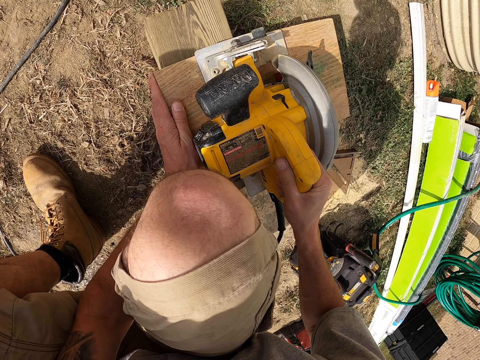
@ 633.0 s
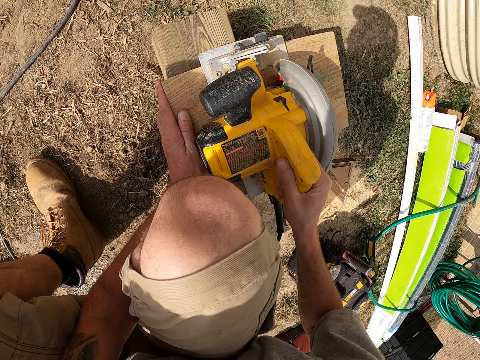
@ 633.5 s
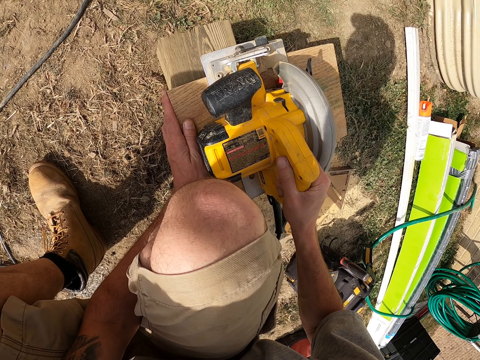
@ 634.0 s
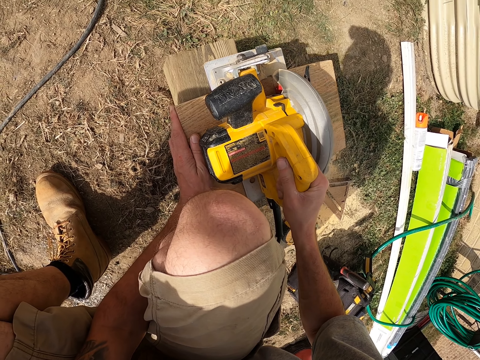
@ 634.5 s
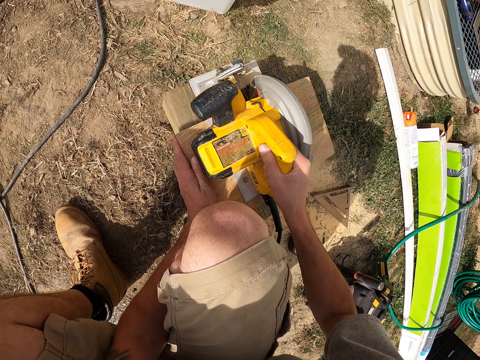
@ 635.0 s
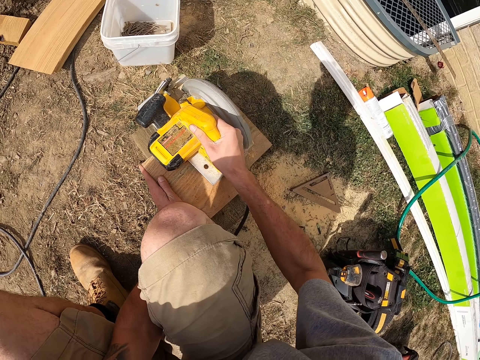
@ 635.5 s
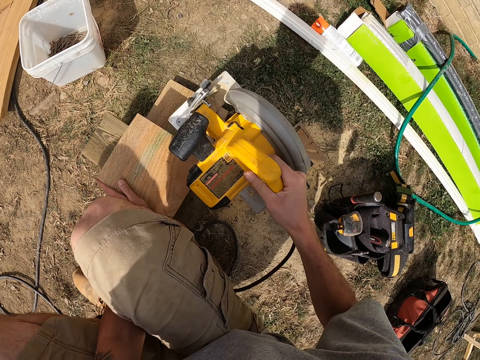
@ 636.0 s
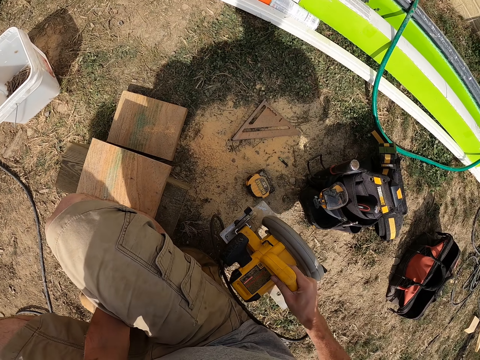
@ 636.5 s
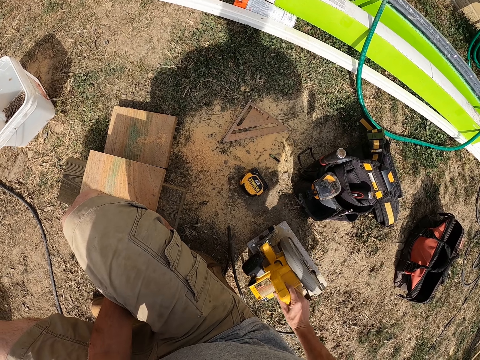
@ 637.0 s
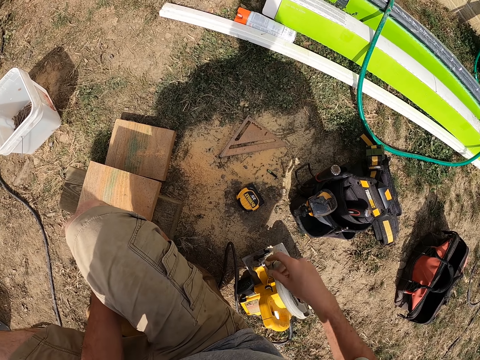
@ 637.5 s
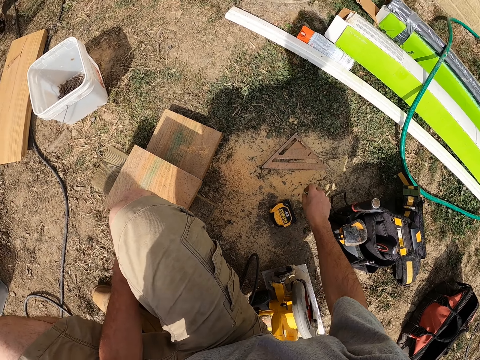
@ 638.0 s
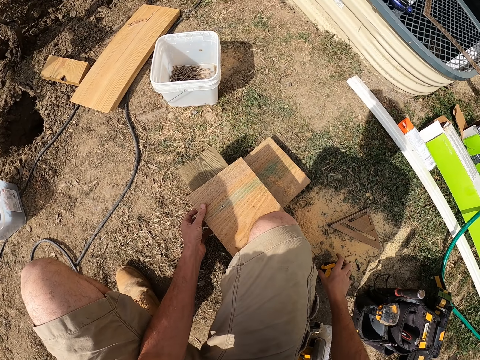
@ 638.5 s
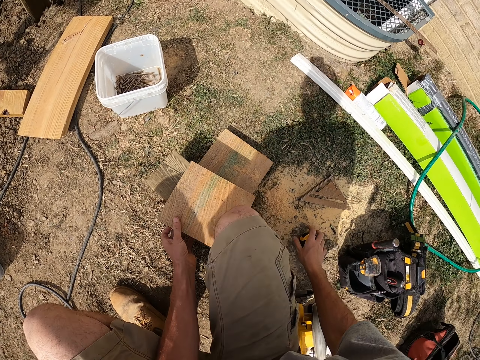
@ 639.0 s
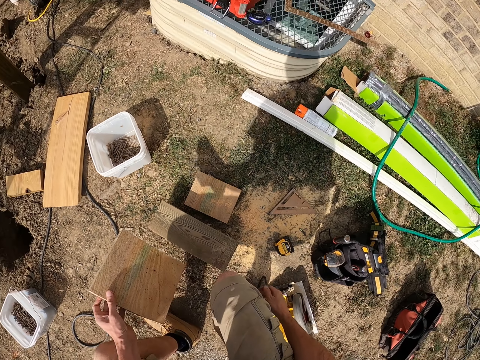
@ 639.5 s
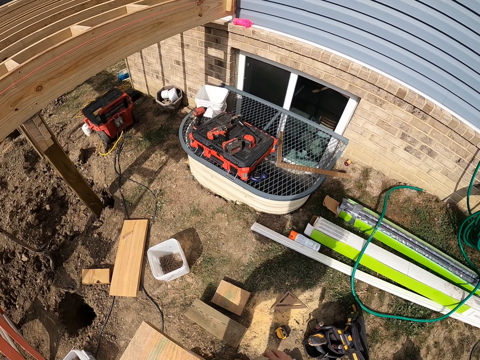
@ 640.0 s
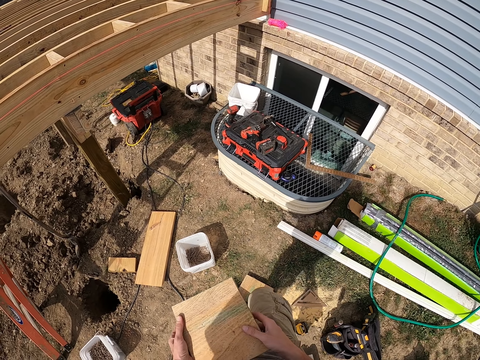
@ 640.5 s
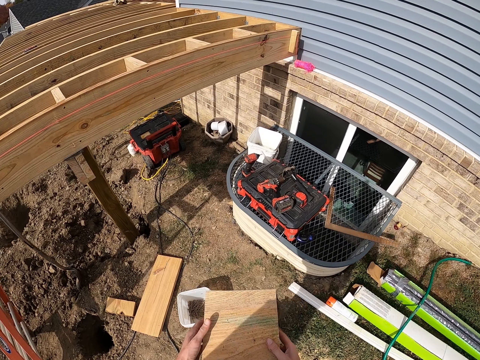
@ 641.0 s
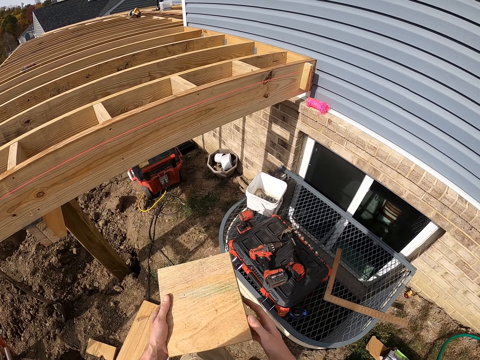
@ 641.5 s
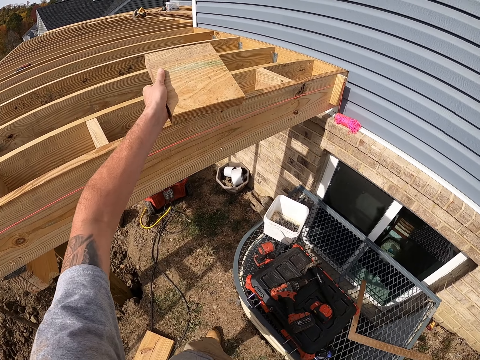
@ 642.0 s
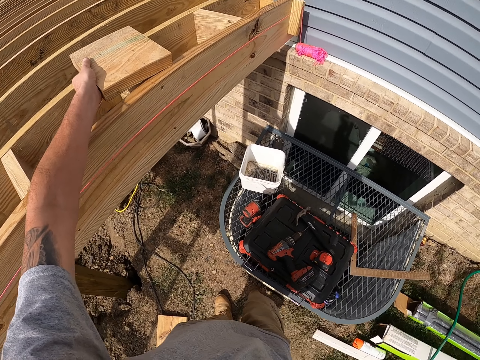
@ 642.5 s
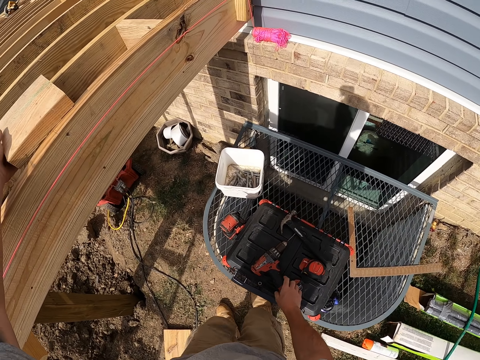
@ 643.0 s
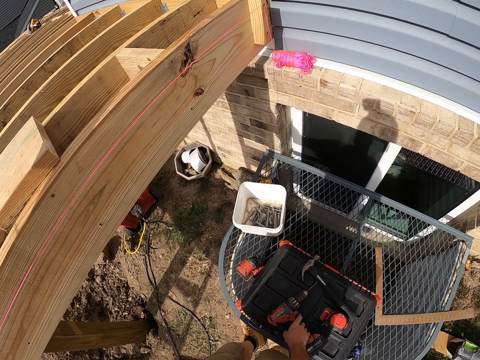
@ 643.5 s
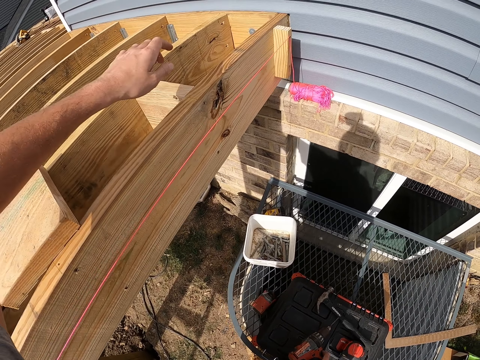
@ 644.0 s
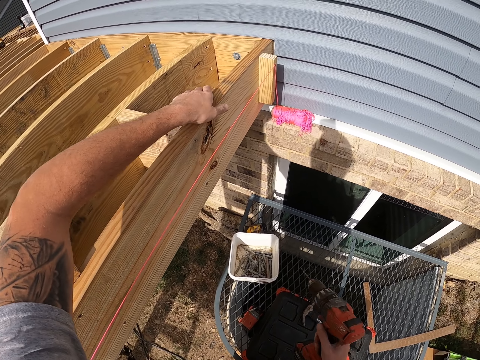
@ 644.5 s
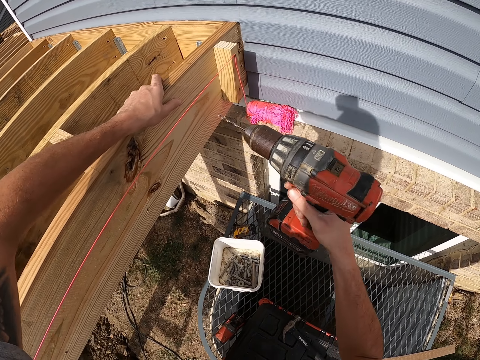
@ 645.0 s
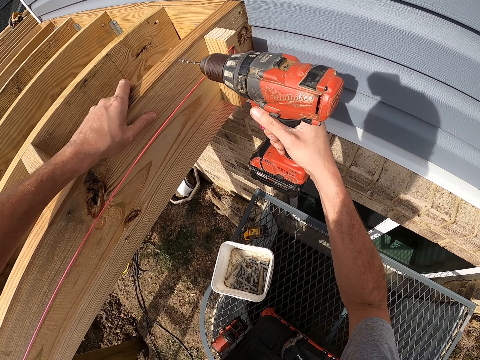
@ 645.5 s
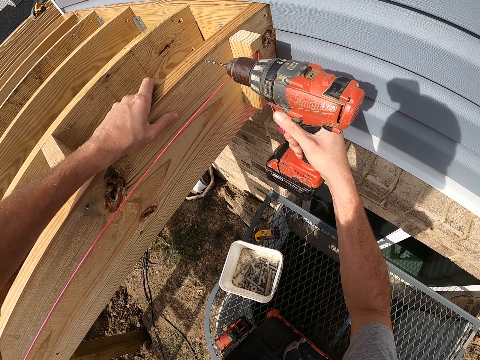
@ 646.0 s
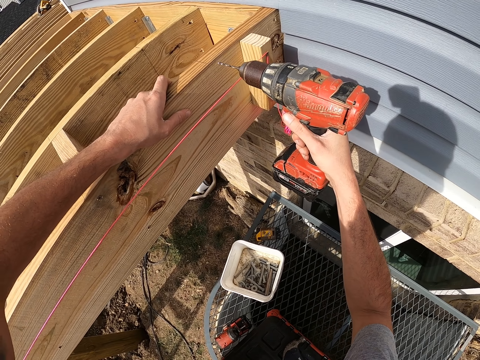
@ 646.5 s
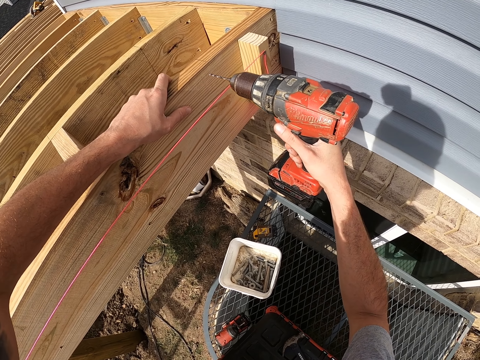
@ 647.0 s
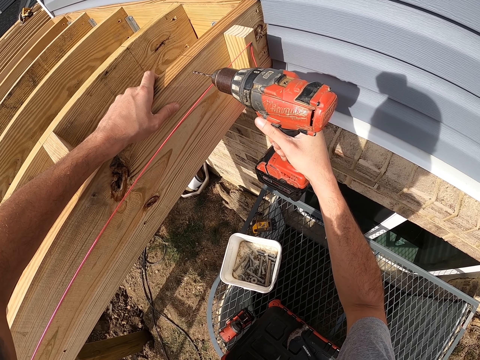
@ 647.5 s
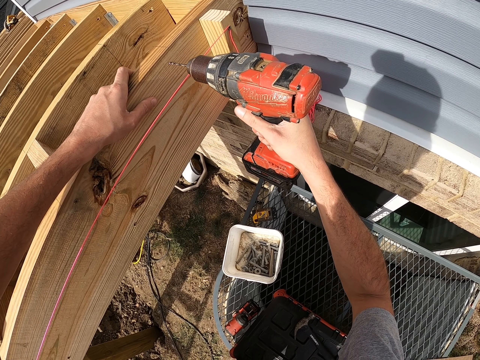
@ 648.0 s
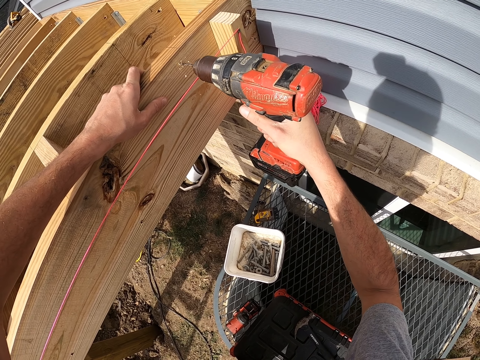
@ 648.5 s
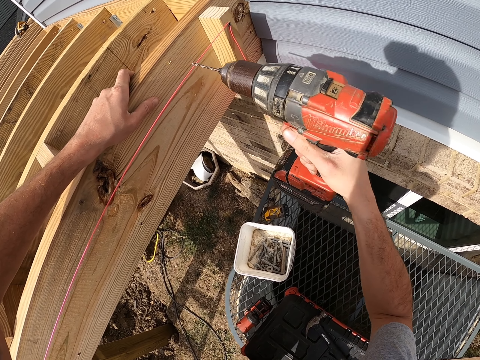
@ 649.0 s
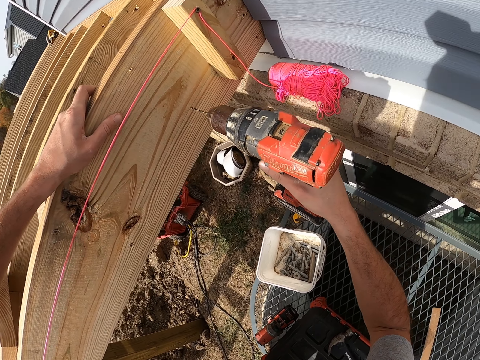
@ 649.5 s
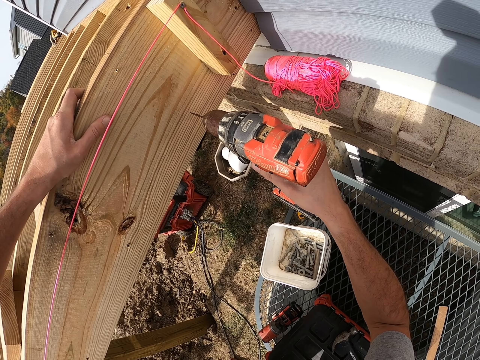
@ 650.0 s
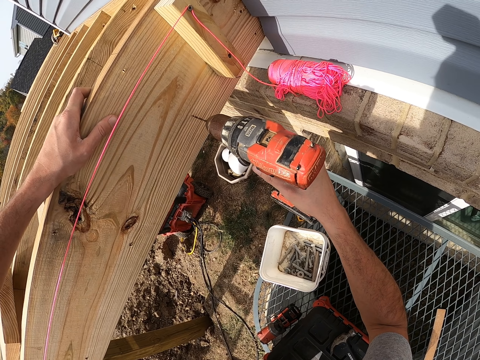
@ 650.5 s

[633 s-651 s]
The camera wearer puts the wood cutter down. They pick up a pencil. They put the wood on top. They fix the wood. They pick up a drilling machine. They drill holes on the wood.

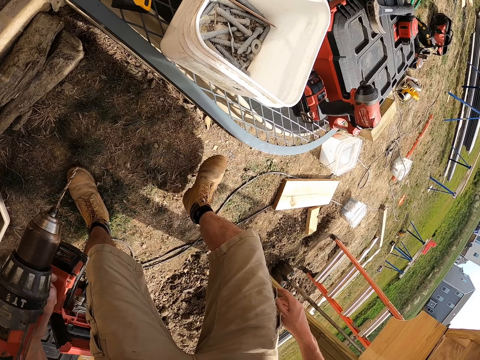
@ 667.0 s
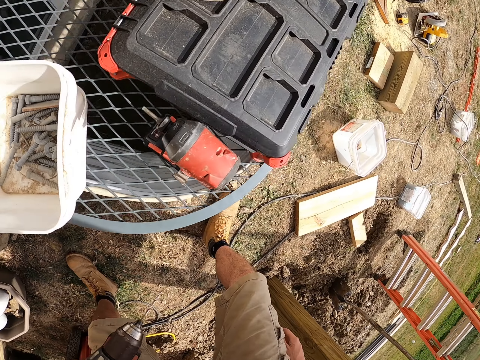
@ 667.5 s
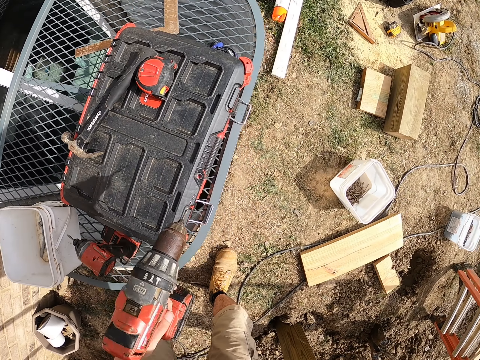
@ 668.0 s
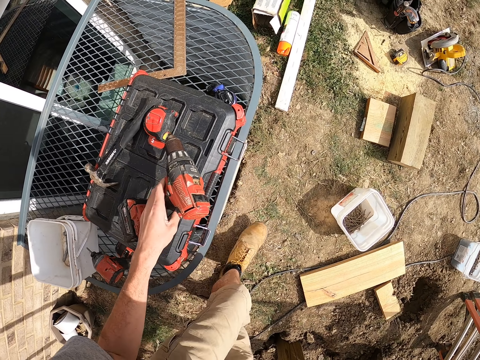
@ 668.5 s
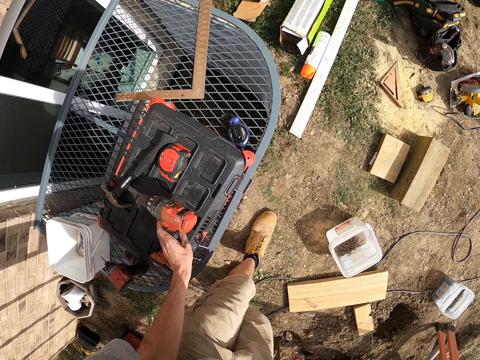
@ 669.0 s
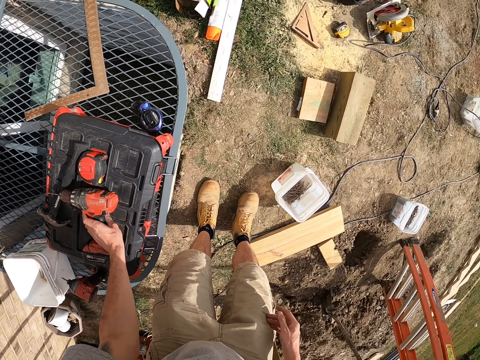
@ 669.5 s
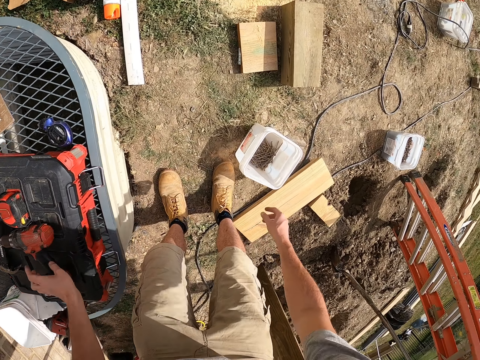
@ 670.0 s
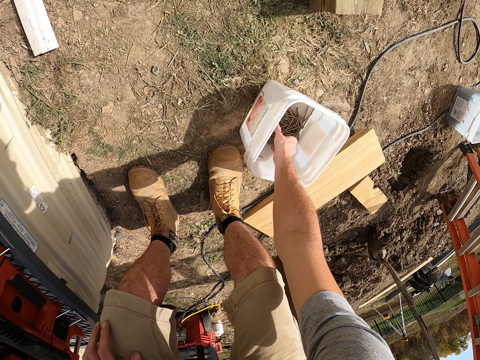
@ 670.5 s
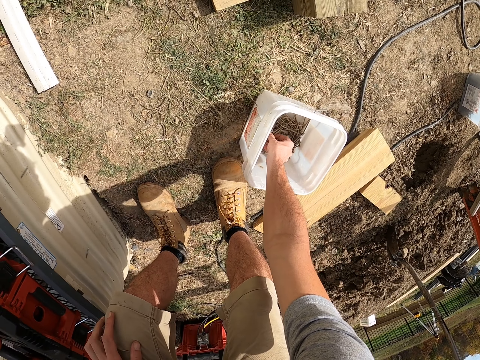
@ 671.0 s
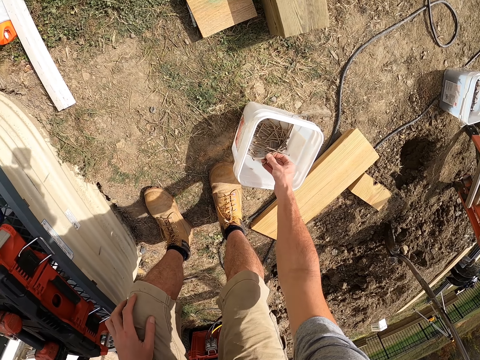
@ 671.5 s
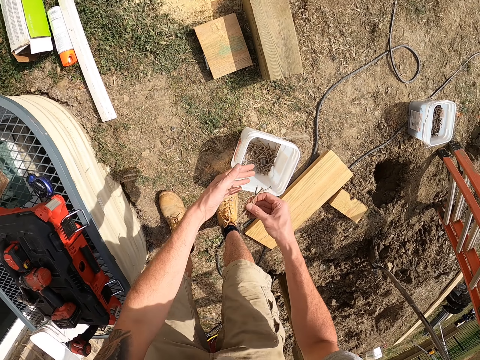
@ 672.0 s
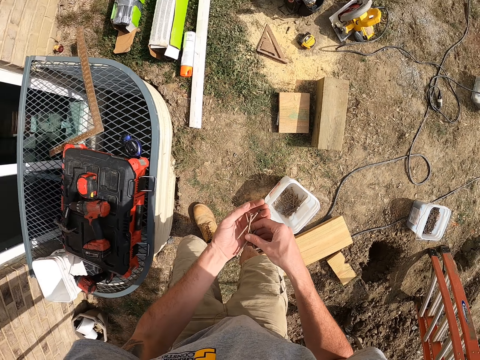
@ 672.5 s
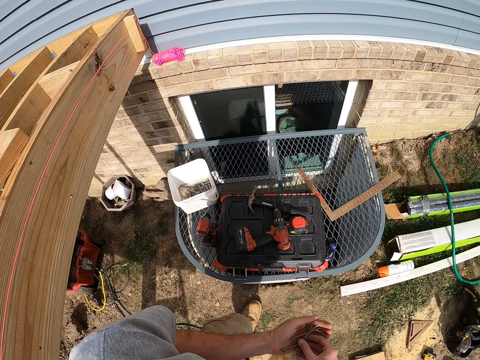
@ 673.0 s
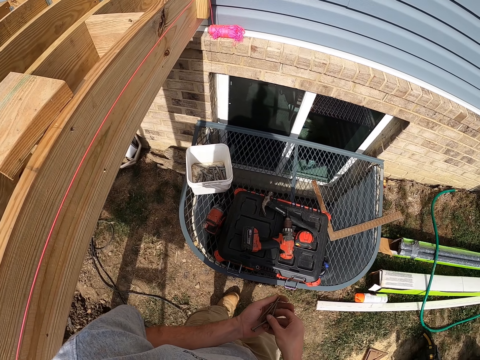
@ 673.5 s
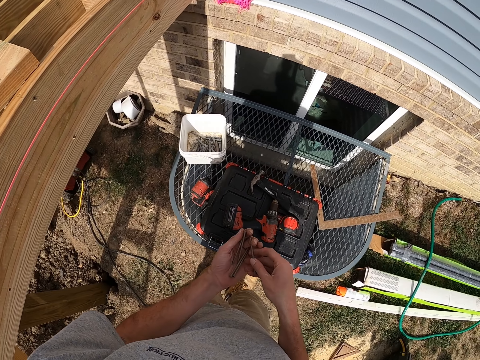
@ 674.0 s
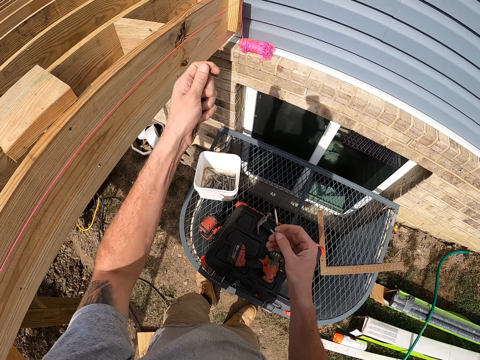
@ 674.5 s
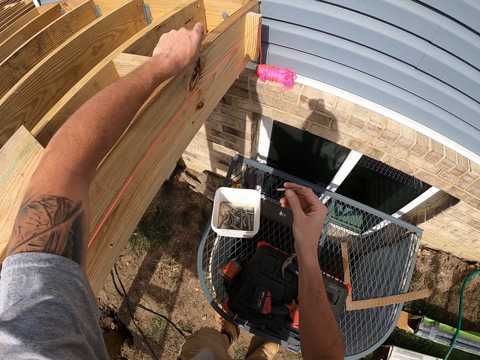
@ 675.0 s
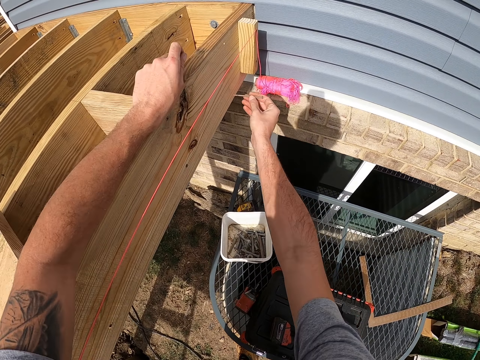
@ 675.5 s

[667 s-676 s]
The camera wearer puts the drilling machine down. They pick up screws from a bucket.
